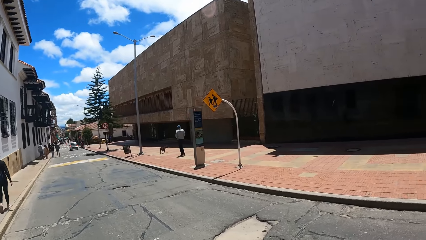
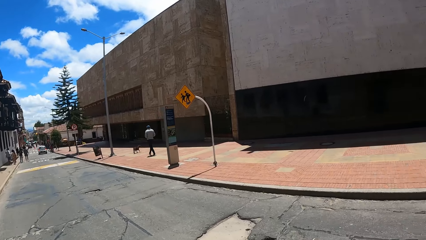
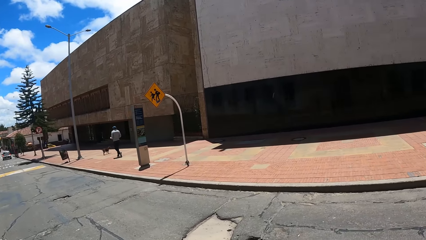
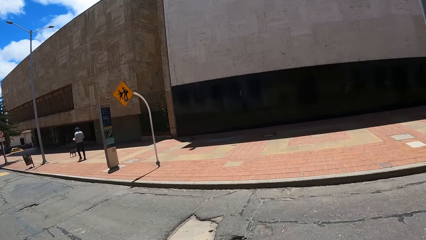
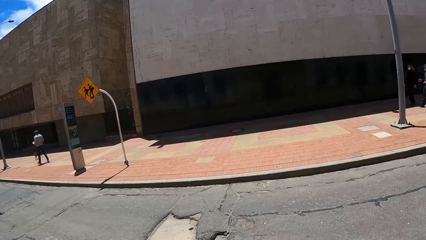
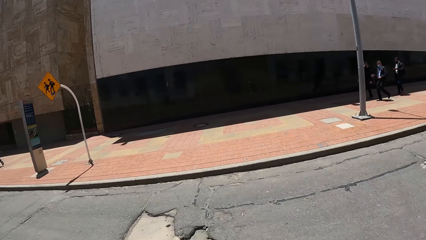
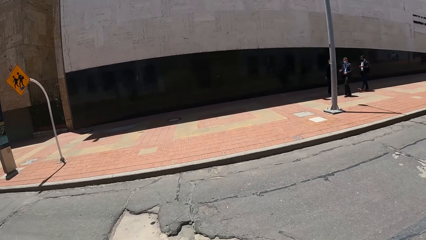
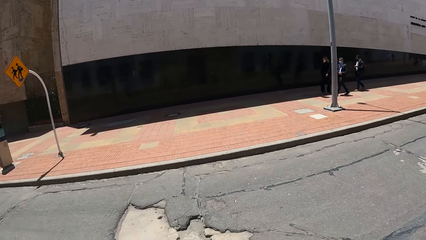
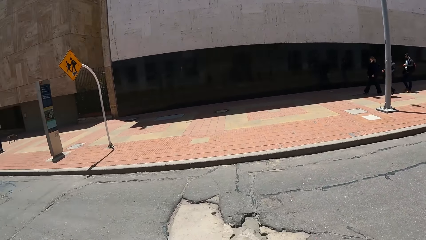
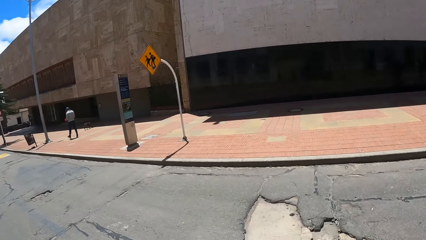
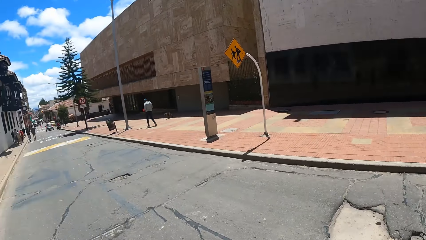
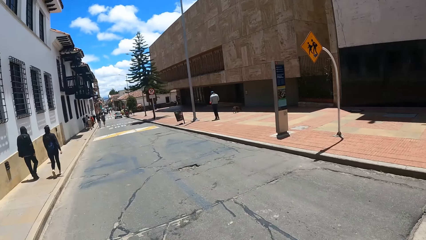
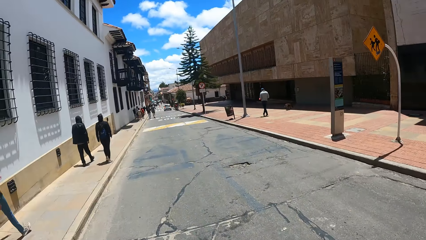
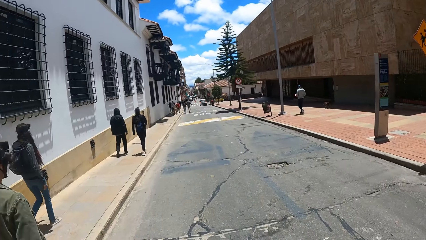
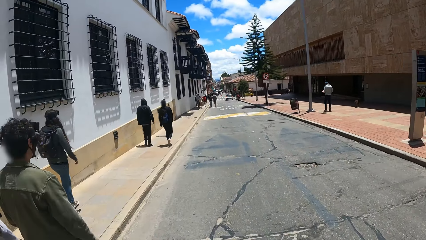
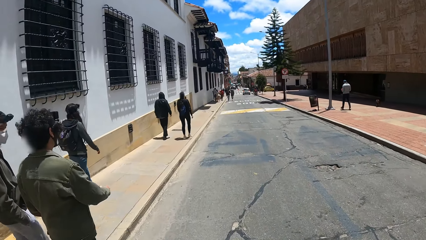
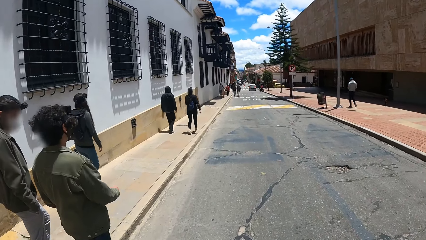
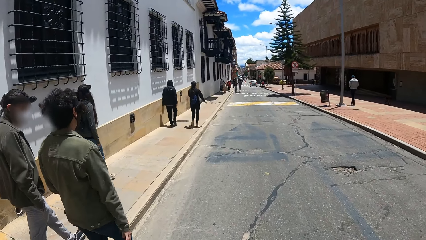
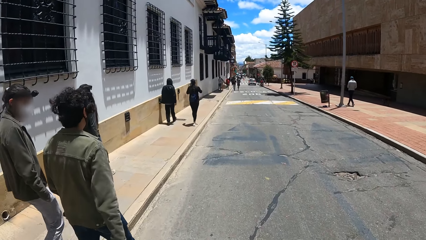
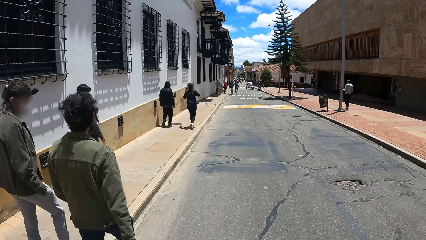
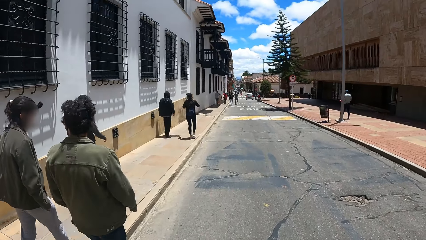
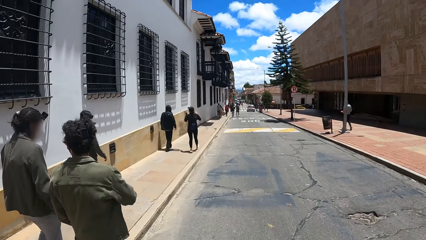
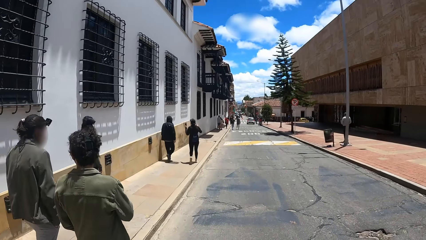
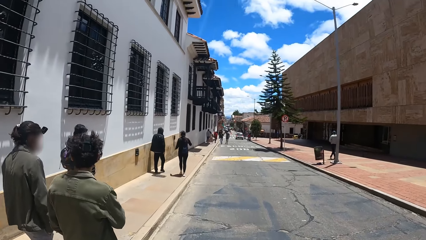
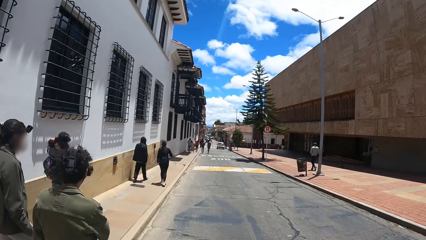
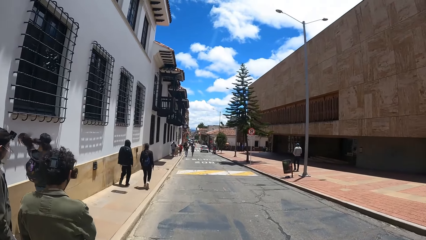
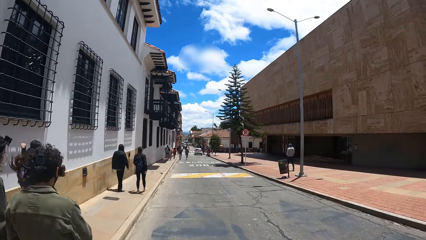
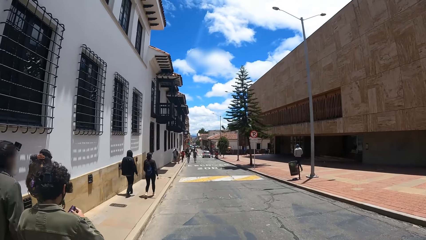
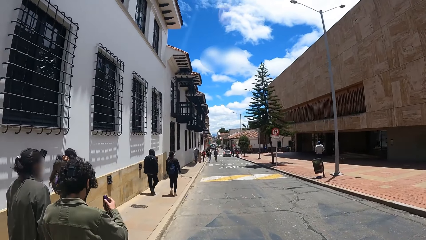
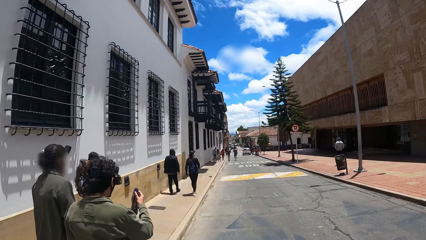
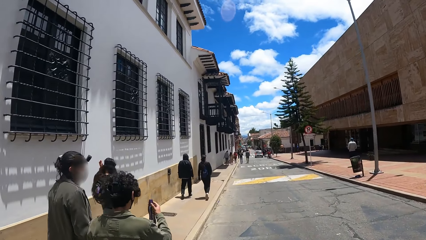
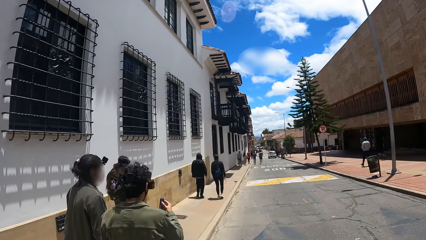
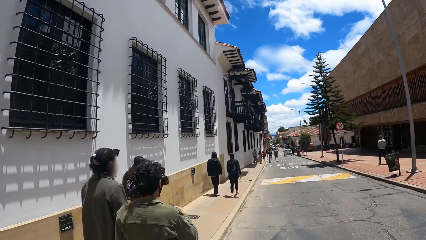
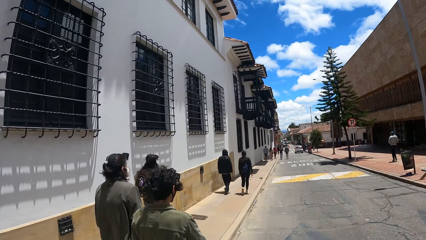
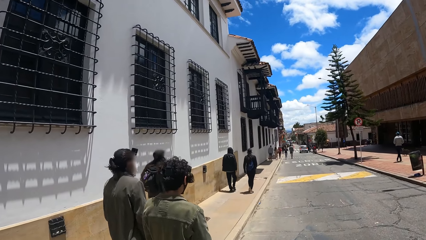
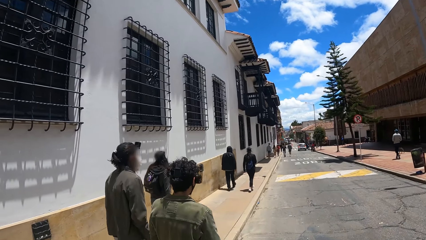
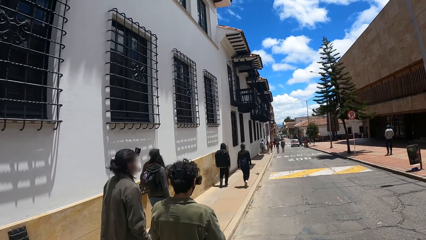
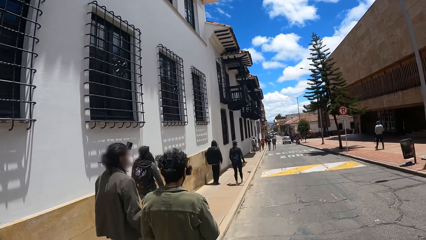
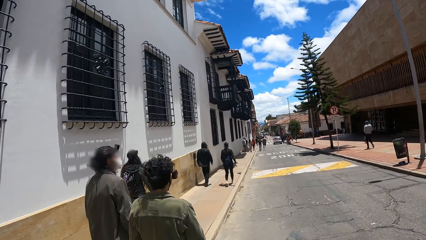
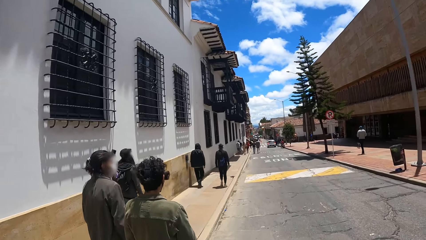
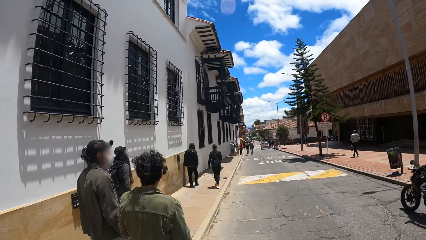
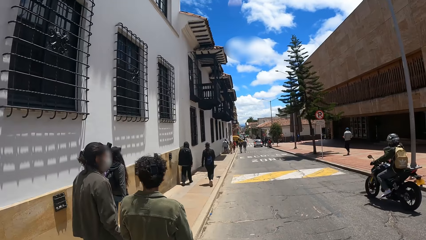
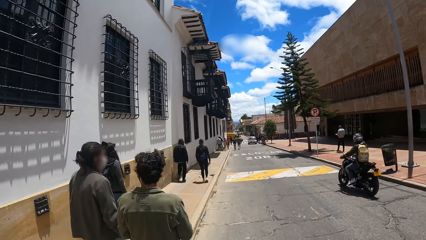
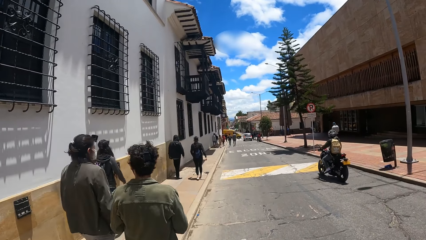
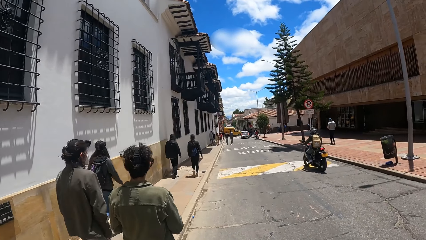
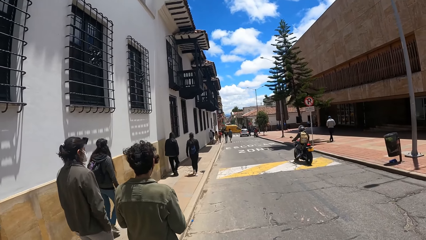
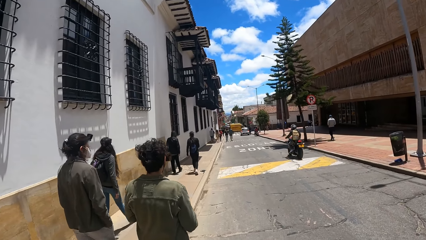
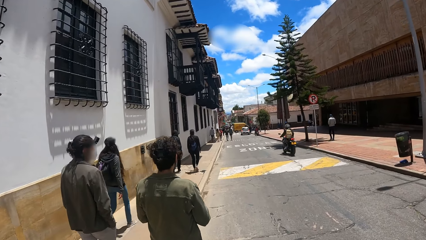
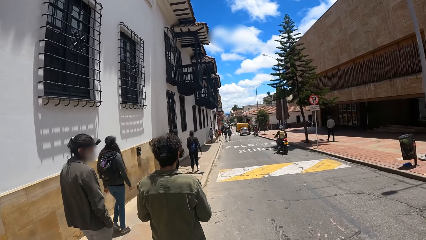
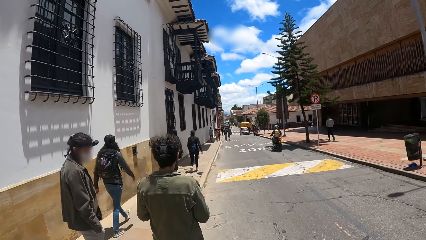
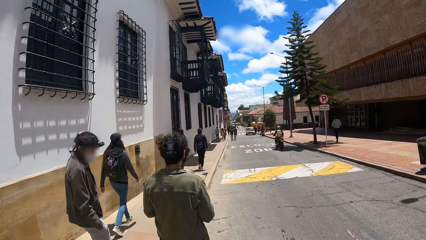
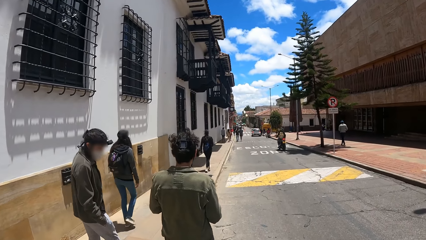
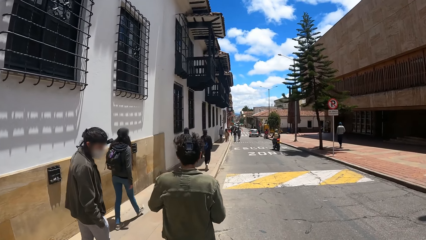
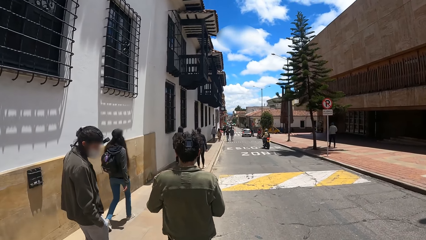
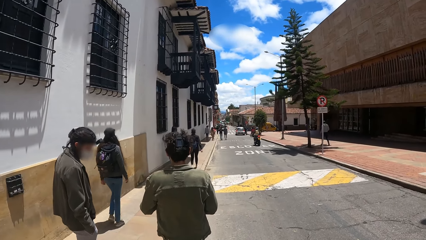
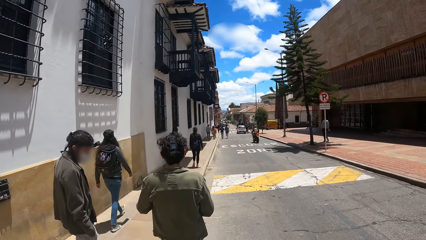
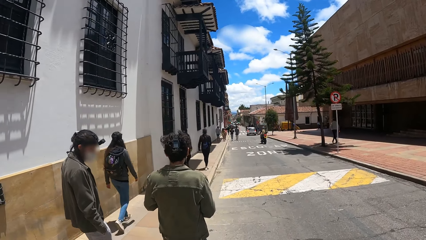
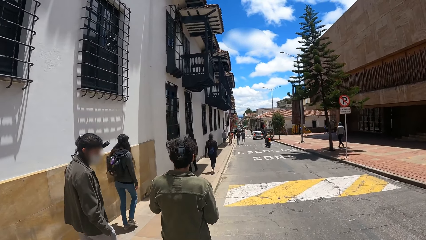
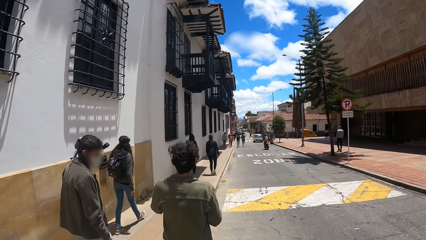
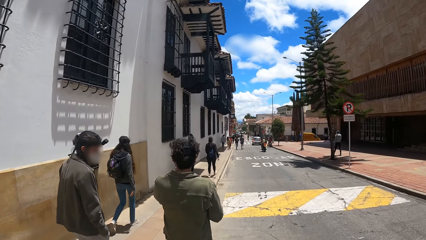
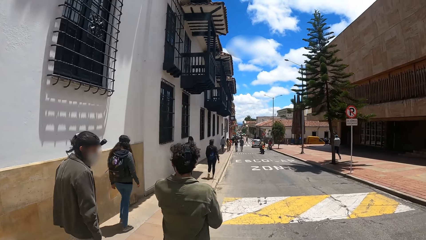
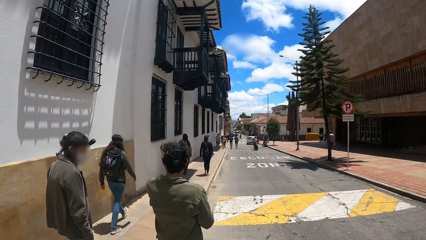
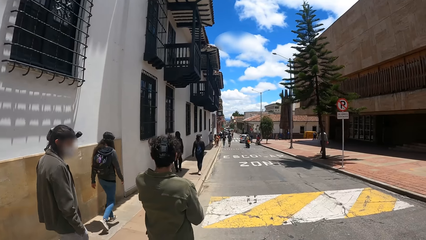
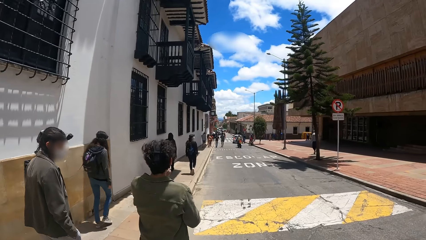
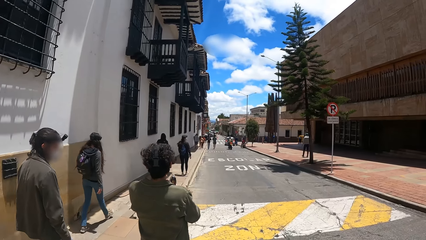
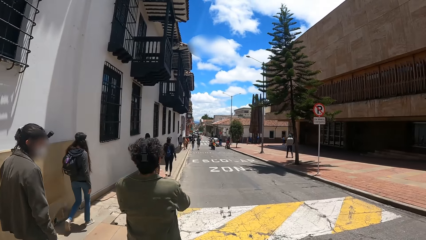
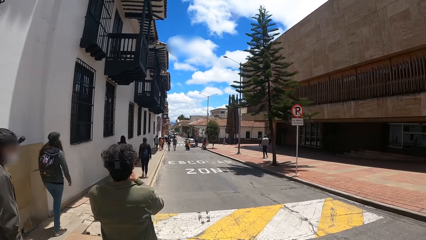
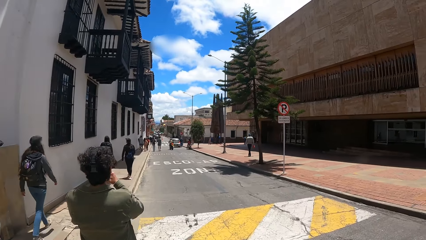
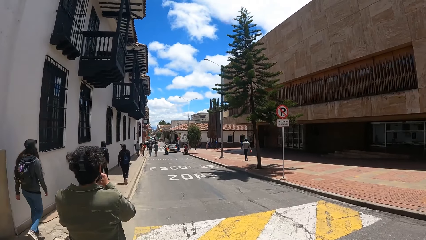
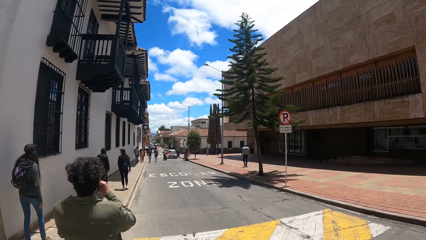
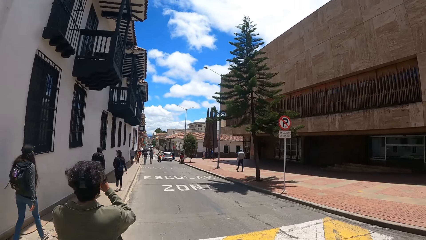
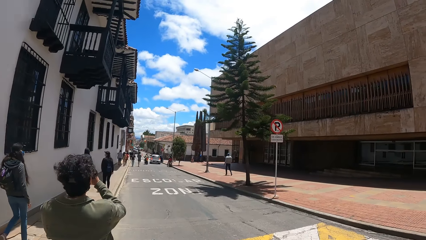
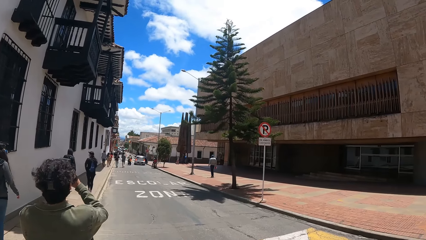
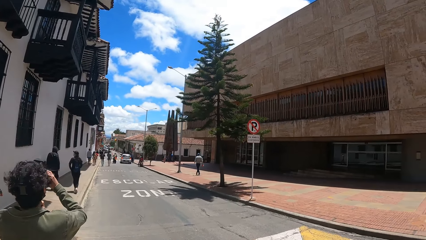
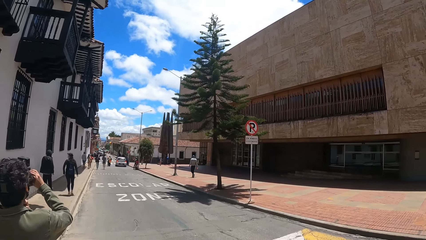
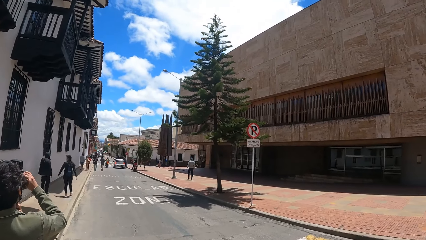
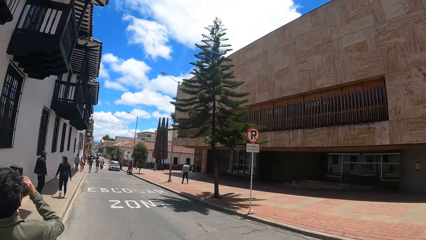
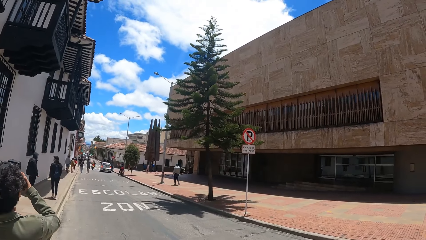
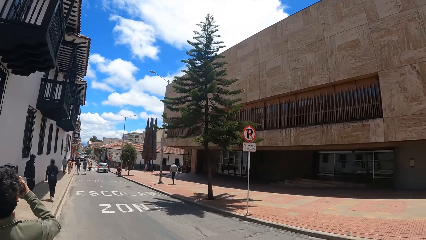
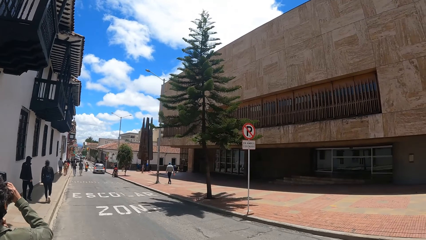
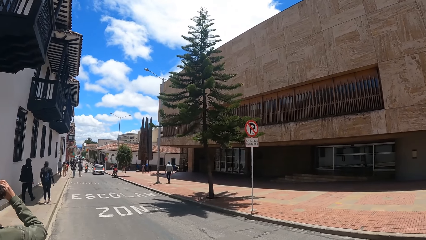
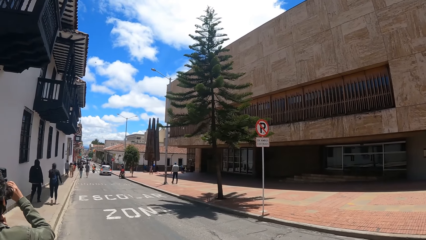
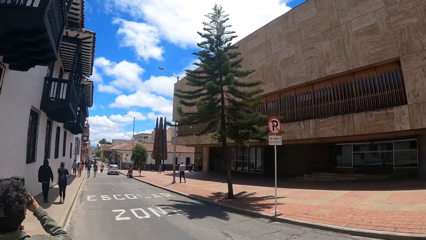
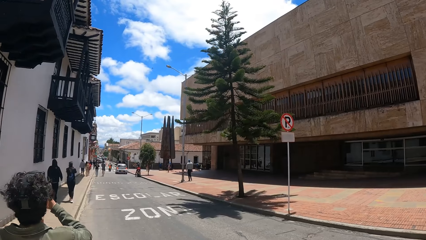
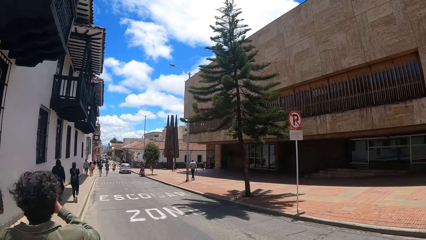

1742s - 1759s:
The camera wearer walks on the sidewalk and looks around.
